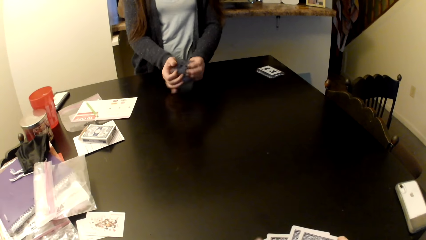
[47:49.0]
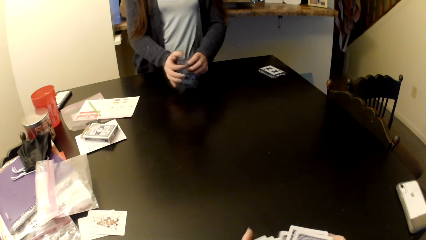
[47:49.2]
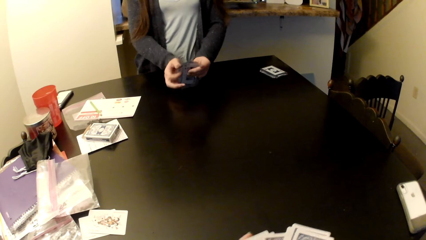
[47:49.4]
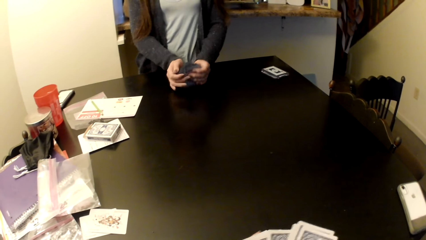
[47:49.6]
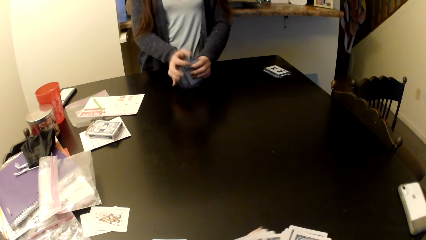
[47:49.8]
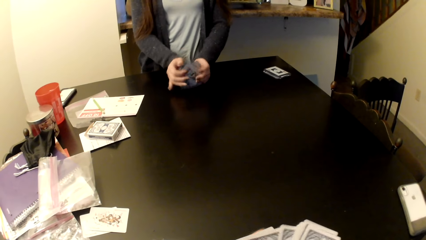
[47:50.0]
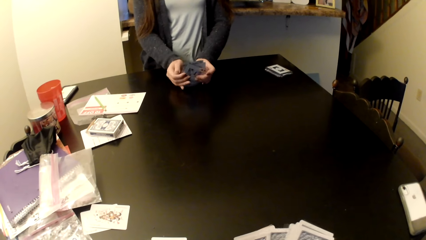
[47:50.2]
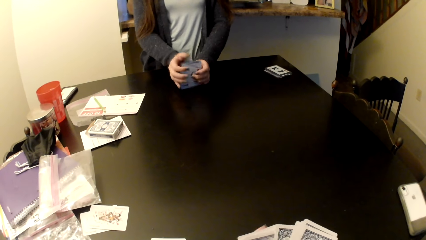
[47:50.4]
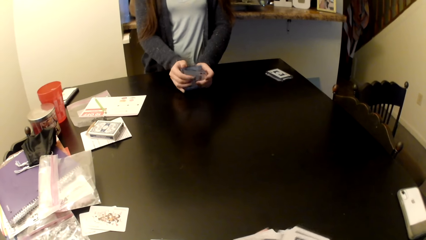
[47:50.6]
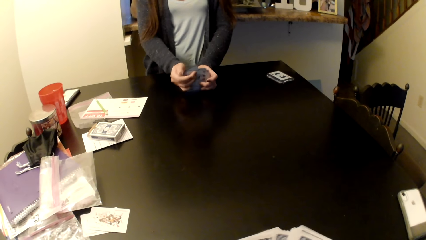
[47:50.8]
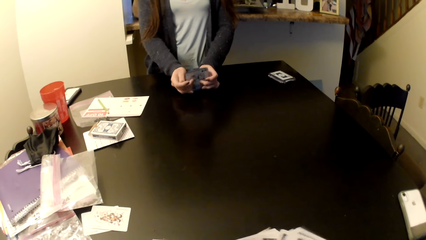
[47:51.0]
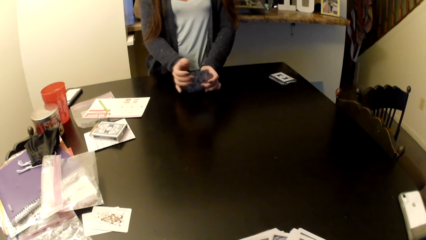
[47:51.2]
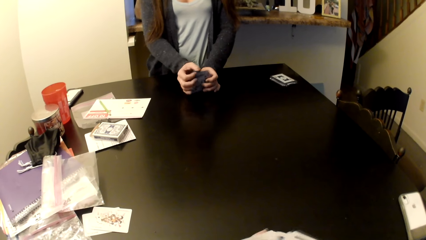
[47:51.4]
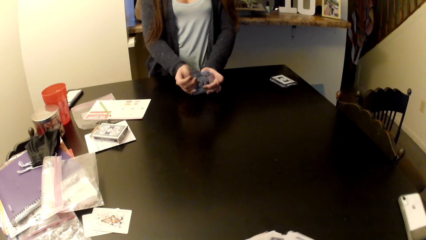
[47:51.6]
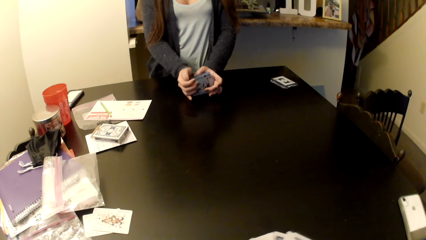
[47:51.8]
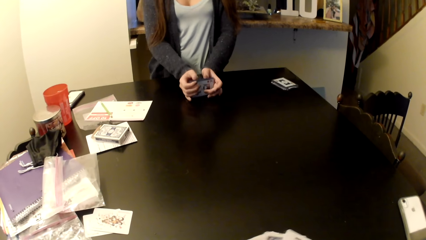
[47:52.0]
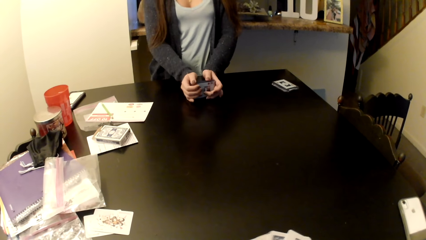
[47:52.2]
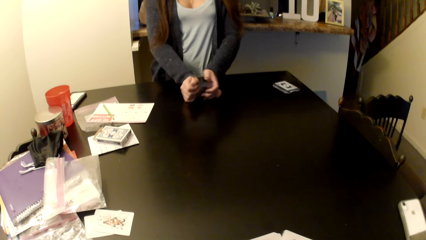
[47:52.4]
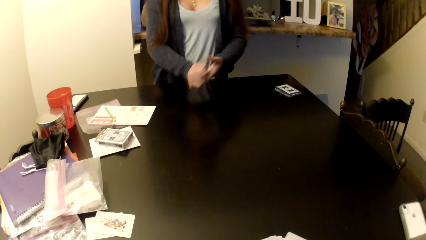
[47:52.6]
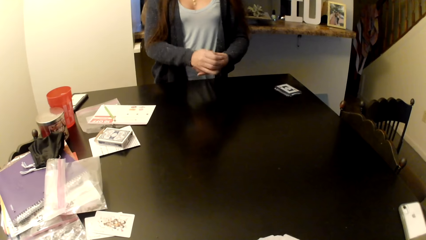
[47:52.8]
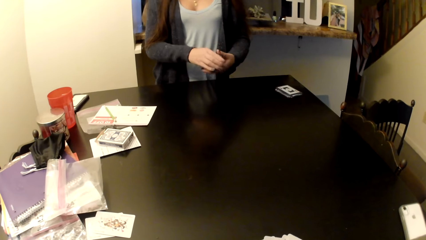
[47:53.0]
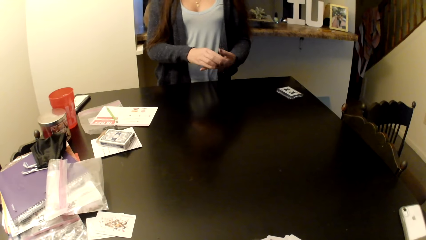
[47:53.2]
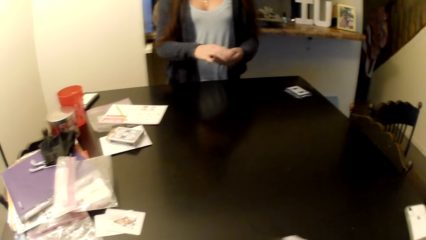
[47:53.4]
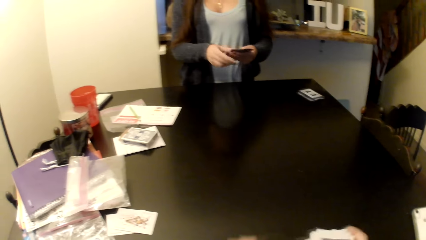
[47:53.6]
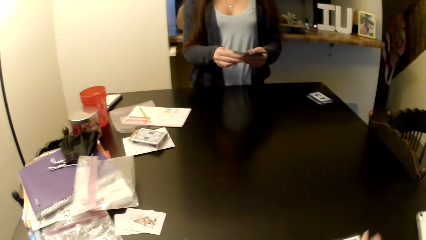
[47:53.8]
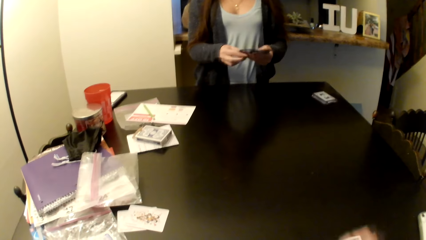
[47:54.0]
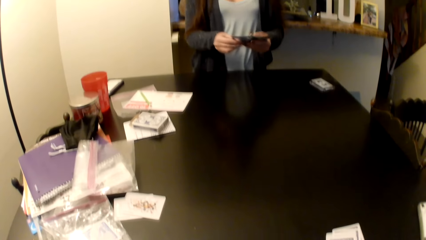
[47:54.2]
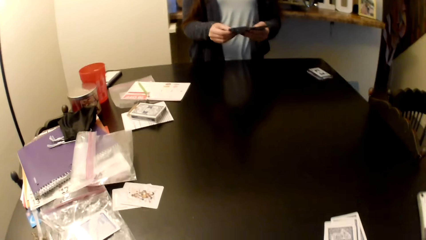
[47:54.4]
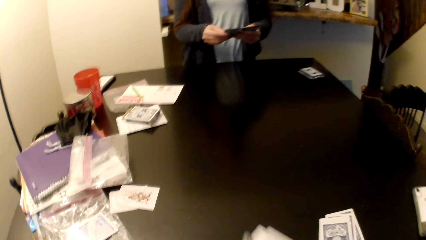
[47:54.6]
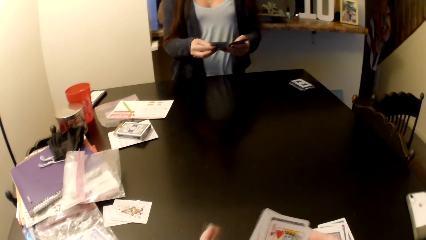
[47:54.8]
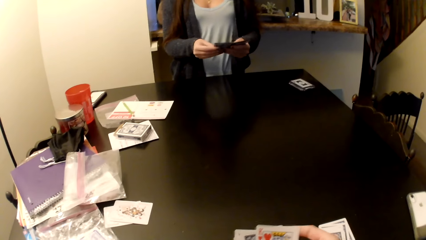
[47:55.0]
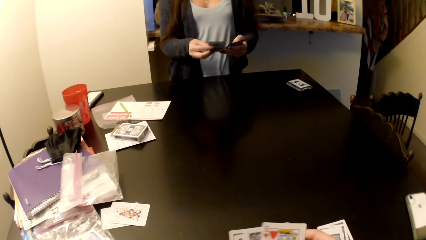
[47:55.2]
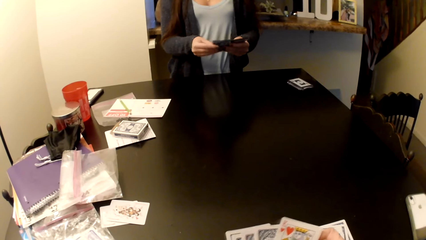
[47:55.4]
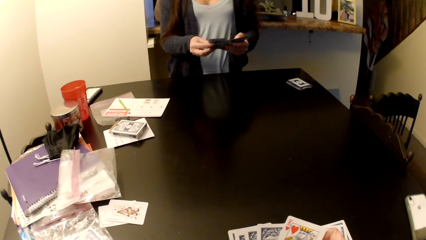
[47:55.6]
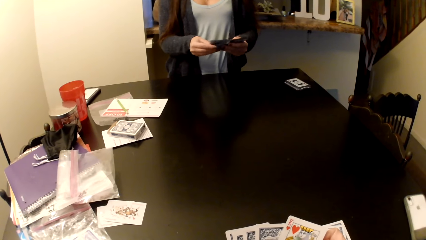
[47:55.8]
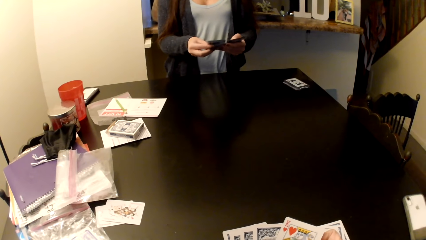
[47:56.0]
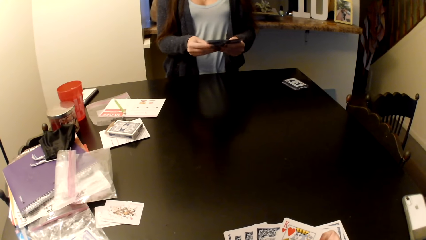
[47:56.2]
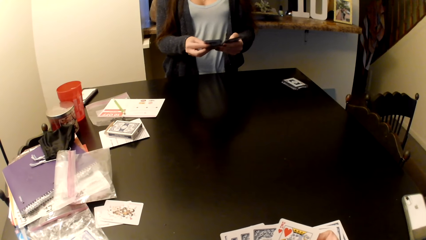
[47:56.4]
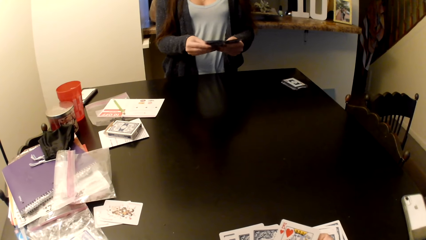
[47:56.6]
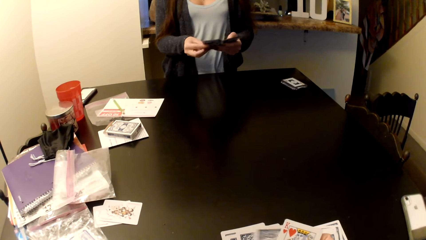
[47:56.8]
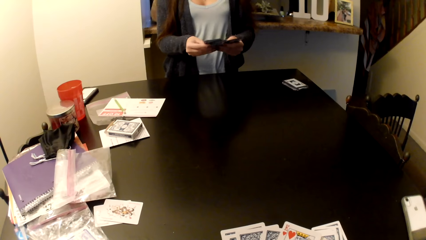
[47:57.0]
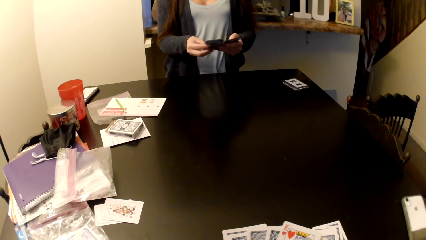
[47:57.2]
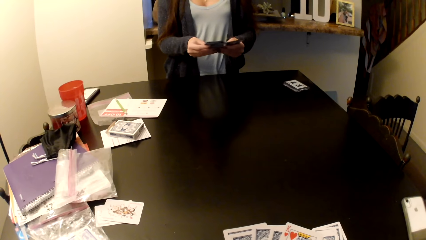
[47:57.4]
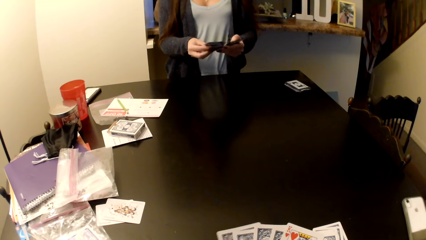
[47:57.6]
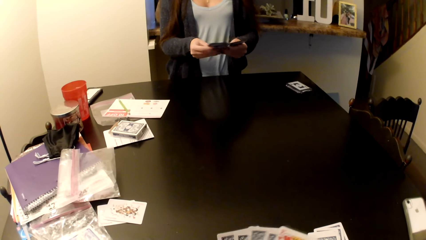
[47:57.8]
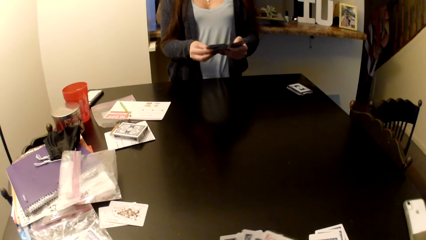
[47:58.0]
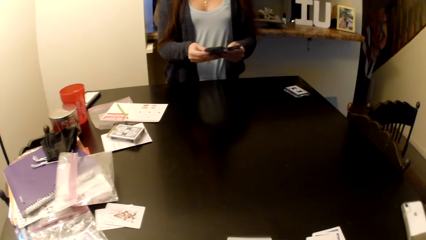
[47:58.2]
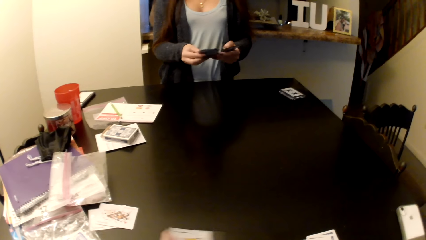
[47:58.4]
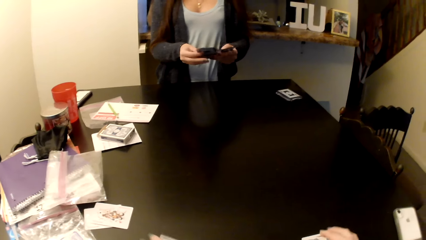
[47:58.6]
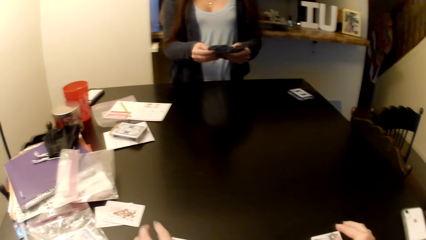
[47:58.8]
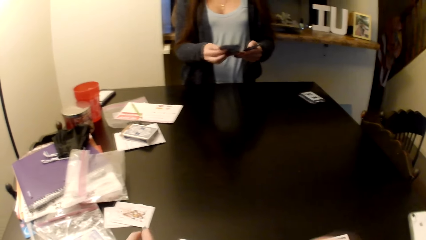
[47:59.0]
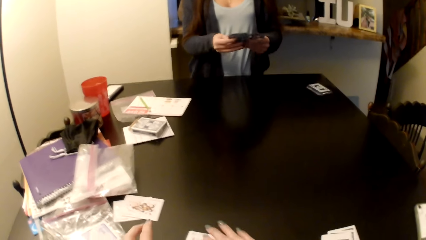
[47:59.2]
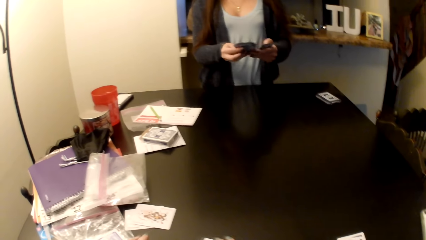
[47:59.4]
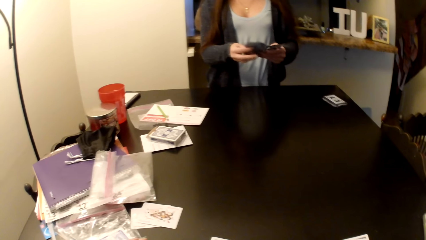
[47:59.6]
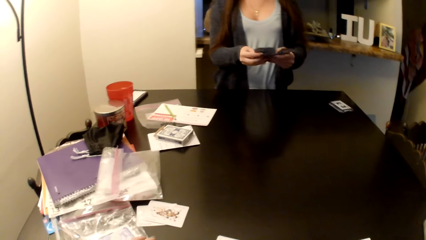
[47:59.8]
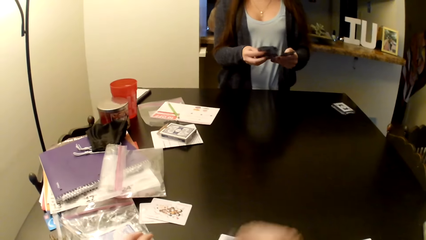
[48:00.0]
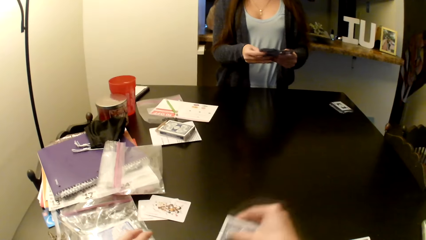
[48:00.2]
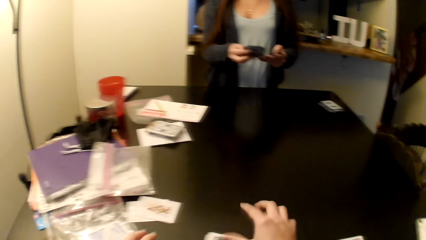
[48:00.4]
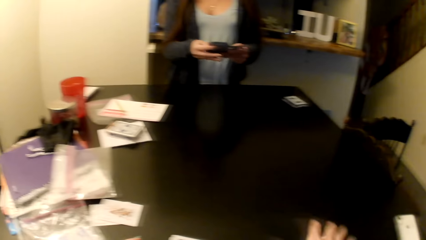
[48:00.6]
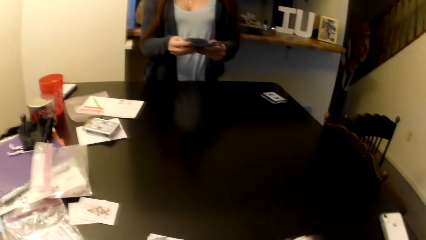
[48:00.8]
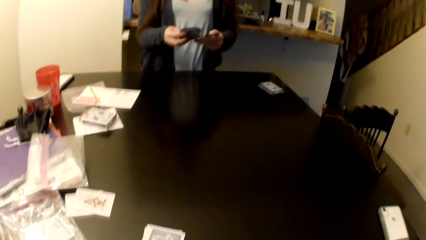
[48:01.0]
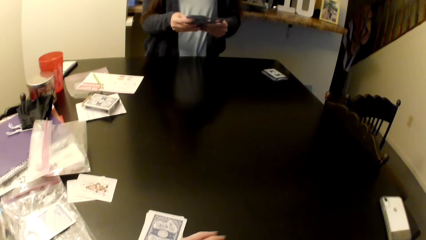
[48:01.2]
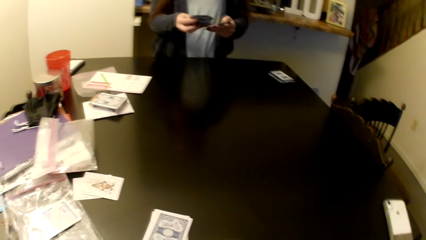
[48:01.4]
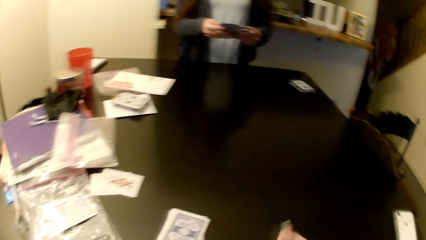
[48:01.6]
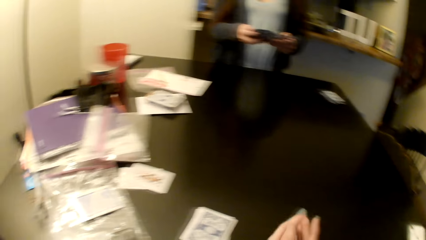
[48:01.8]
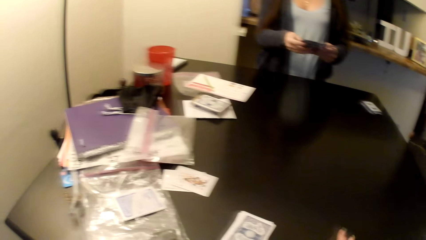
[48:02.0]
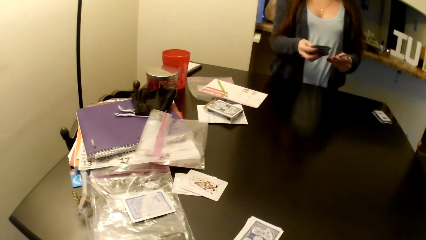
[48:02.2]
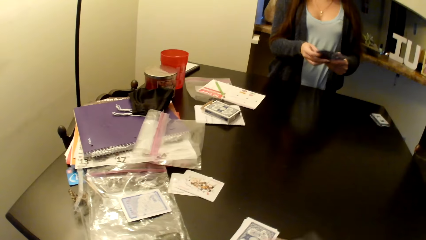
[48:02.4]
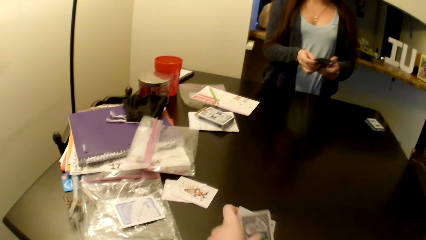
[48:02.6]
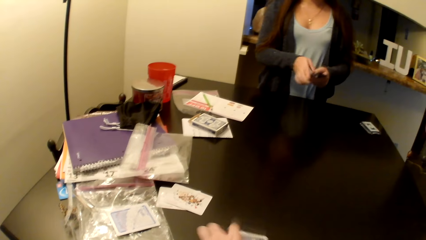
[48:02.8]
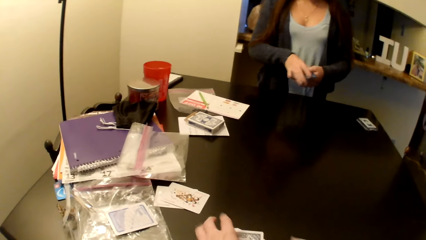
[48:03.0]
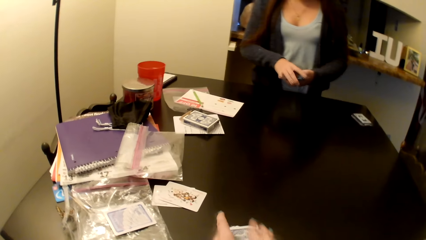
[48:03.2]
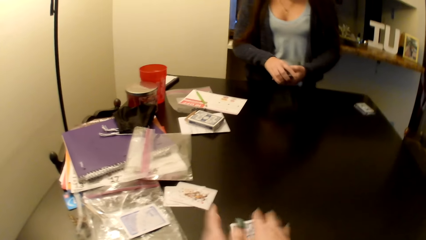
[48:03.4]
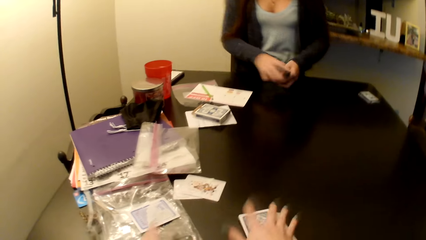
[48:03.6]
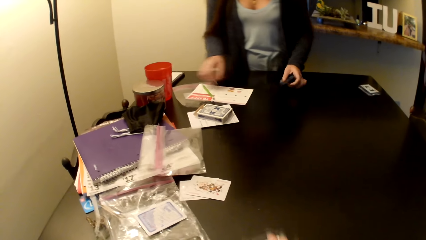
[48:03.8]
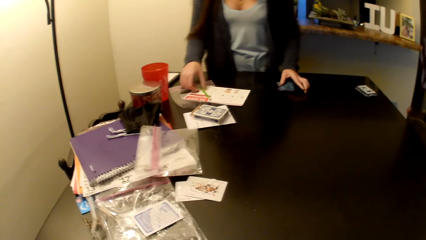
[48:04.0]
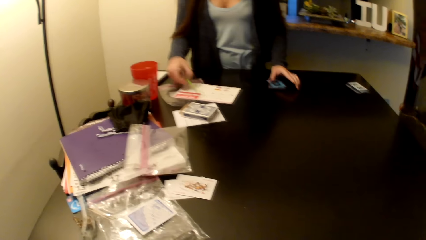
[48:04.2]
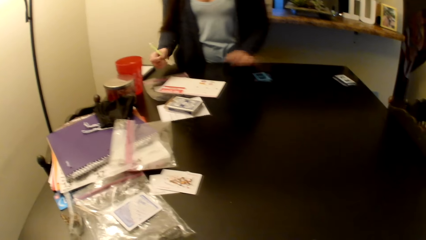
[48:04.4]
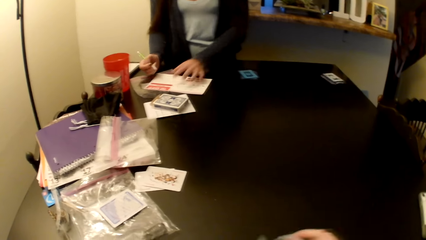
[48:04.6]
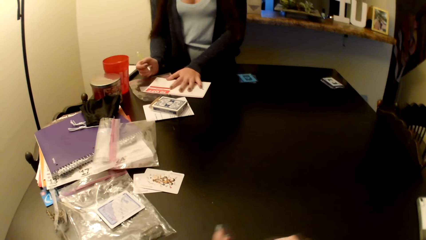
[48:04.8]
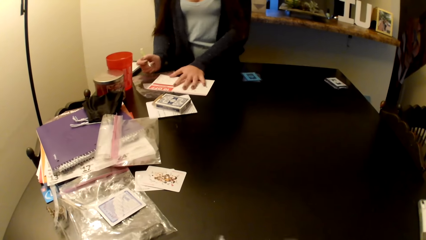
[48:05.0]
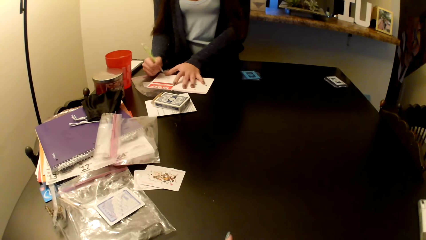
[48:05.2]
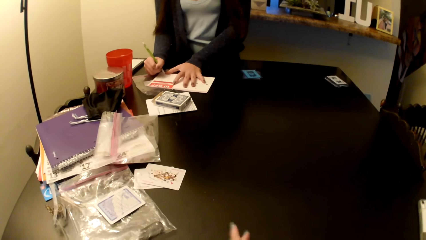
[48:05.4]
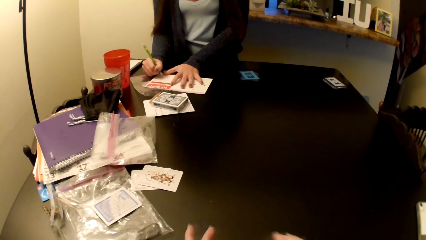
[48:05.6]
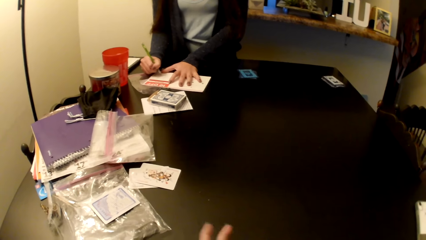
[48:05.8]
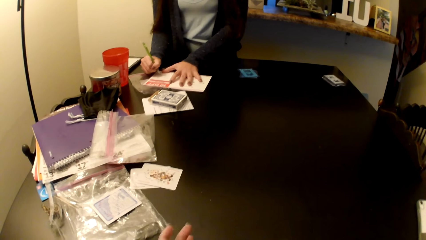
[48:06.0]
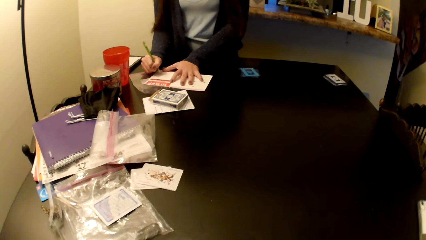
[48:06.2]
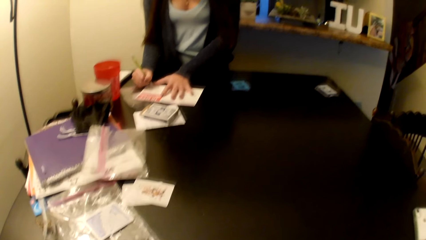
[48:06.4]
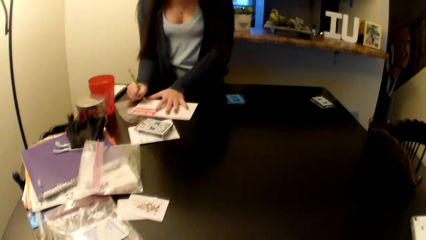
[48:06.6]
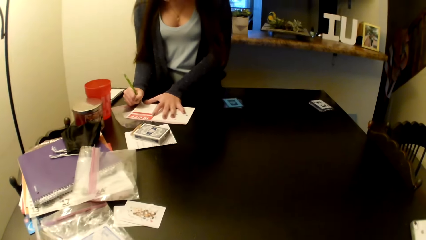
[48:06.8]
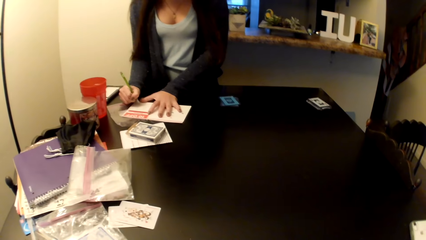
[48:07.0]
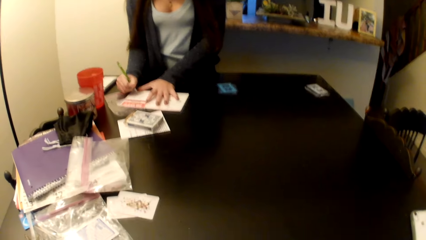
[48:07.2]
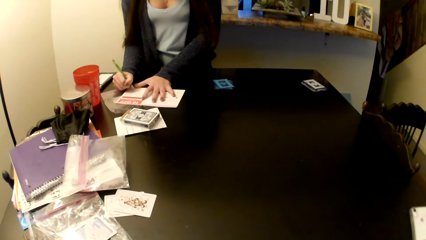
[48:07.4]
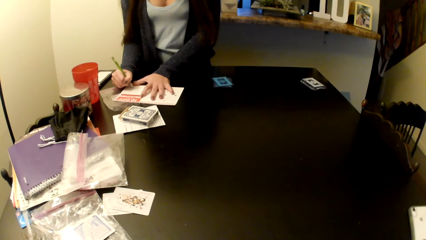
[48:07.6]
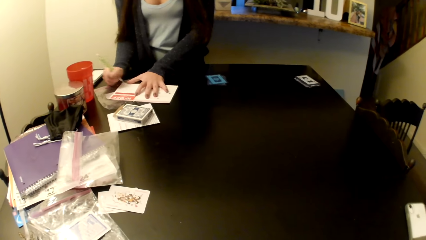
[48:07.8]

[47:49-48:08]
A woman arranges the card on the table. The camera wearer arranges her cards. The woman shuffles her cards. The camera wearer shuffles her cards. The woman places the cards on the table, picks up a pen, and writes on a piece of paper or a book.
